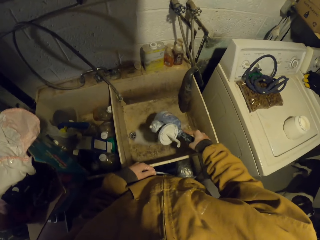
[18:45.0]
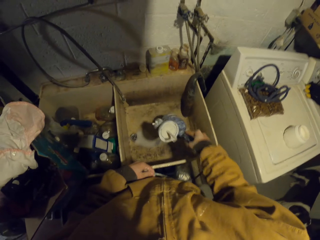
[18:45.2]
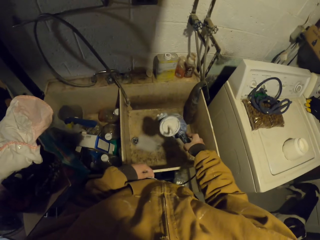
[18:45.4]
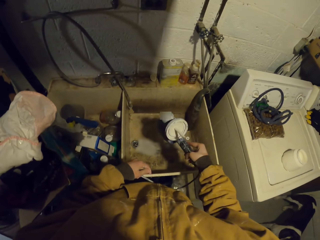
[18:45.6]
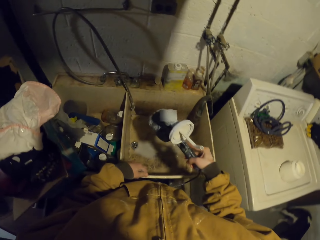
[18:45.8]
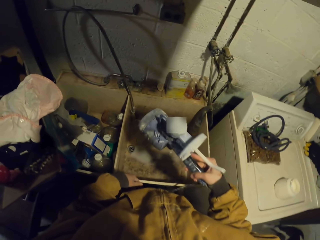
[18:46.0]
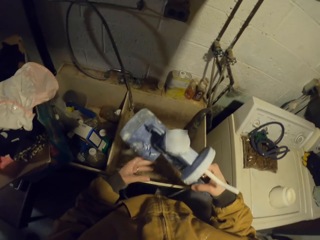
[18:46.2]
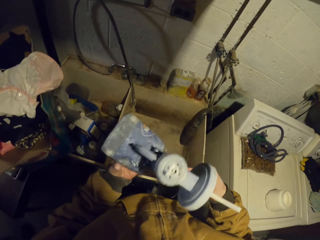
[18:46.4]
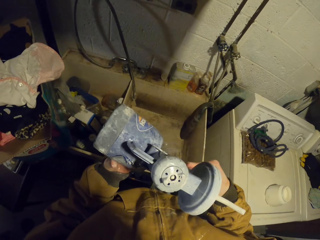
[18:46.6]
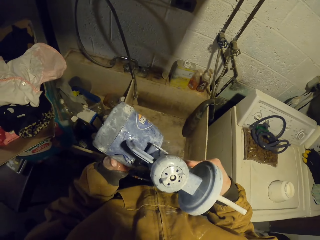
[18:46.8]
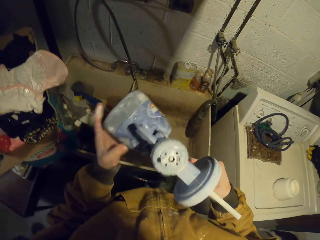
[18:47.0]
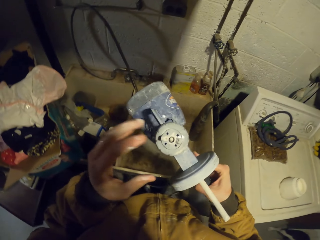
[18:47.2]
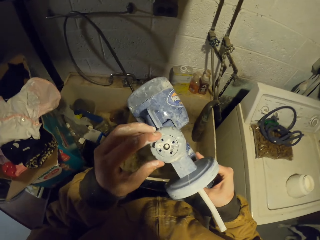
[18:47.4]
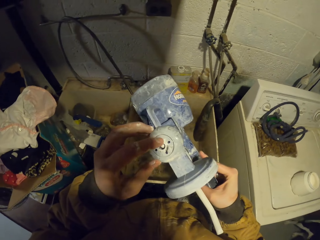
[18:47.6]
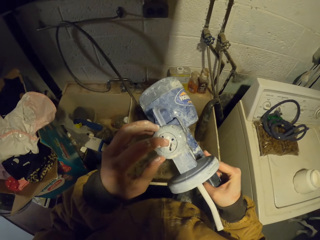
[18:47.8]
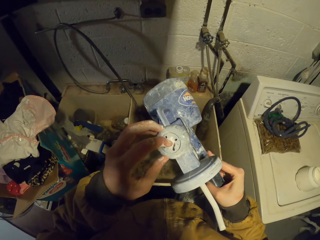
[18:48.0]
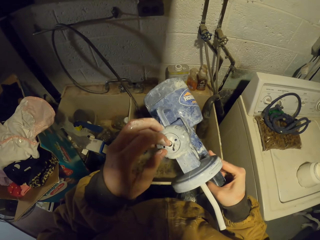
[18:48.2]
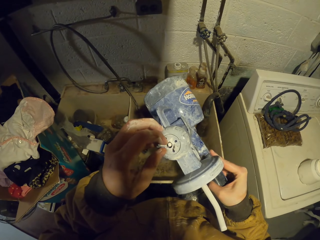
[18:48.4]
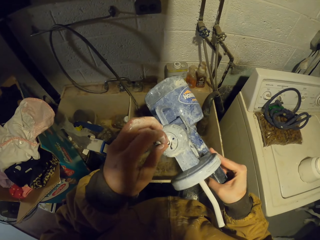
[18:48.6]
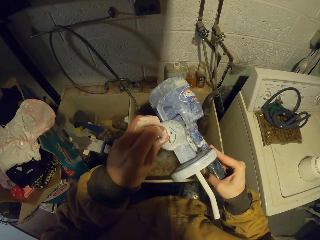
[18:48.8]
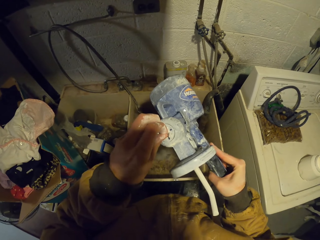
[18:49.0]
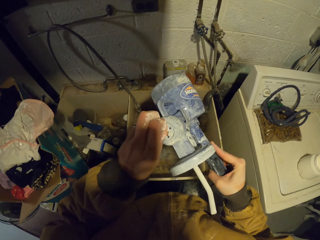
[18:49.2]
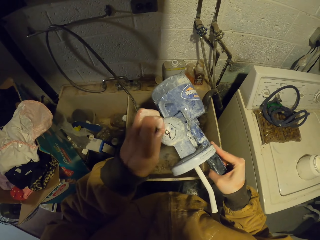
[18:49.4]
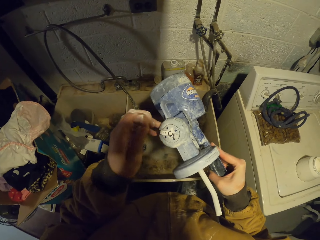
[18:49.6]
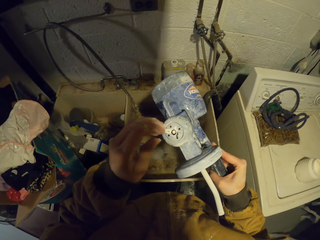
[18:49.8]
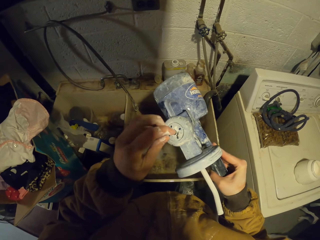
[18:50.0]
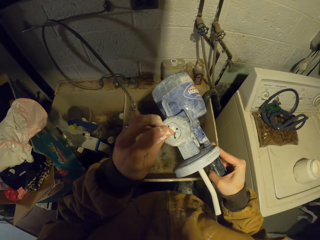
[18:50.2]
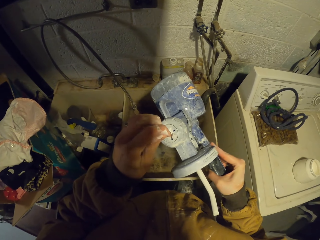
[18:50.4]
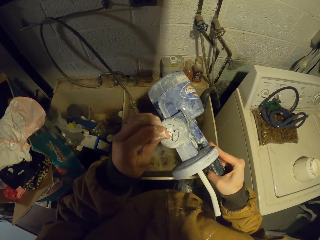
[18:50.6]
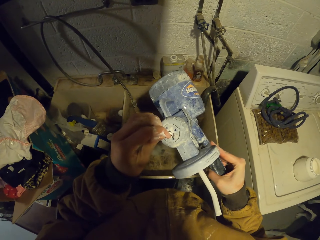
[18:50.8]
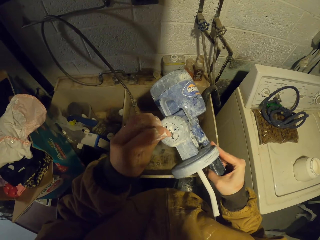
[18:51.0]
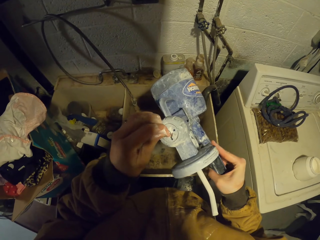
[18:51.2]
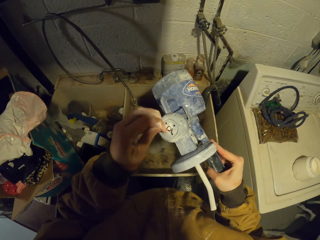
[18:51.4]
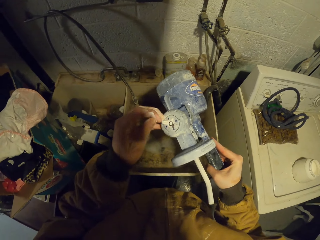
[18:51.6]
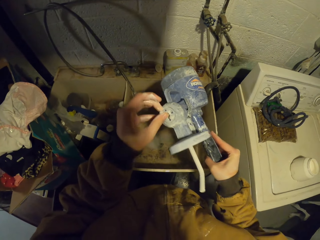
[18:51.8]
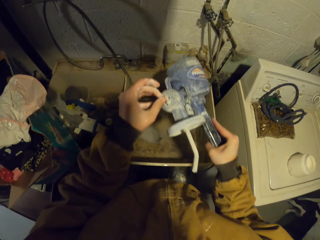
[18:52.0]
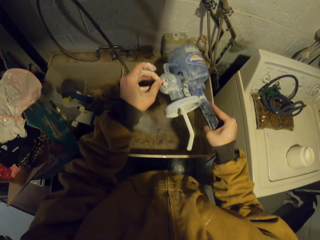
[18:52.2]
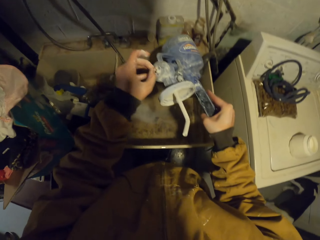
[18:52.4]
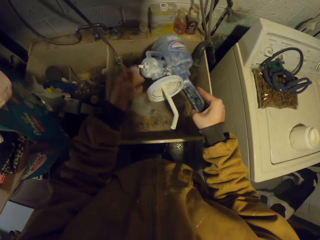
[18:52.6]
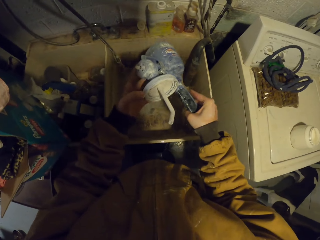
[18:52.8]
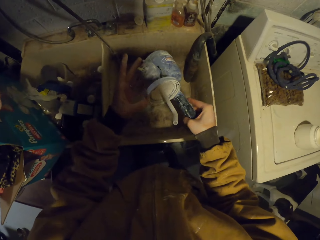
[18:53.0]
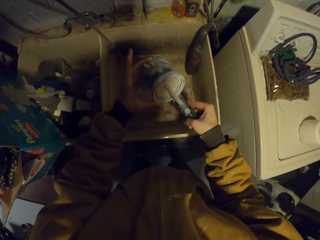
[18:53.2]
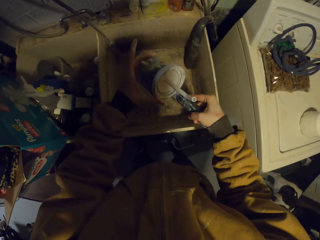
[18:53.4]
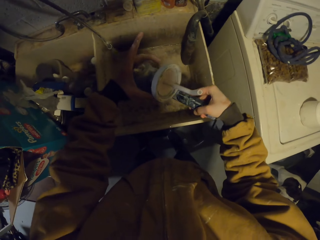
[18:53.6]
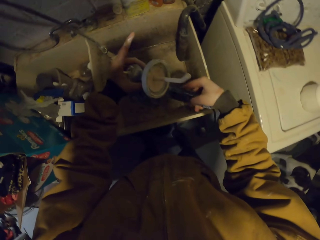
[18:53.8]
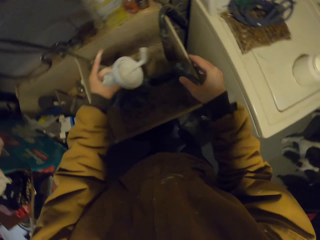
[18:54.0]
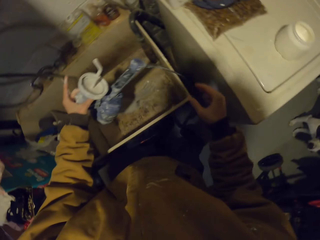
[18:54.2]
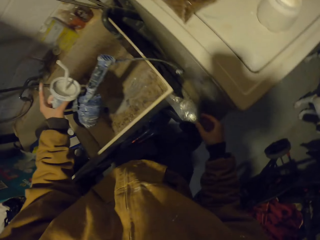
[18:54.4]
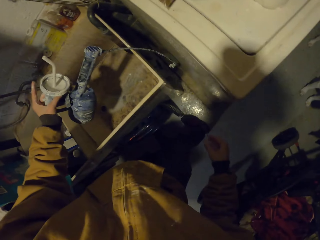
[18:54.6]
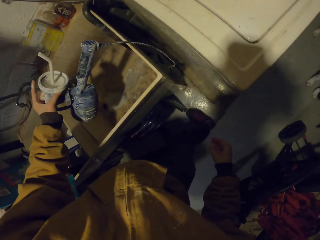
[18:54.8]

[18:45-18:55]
The camera wearer checks the water pump.

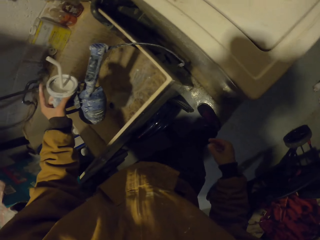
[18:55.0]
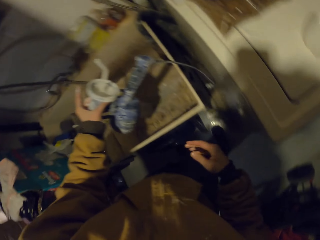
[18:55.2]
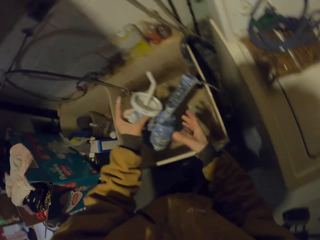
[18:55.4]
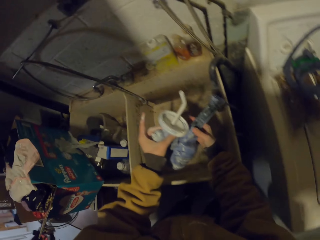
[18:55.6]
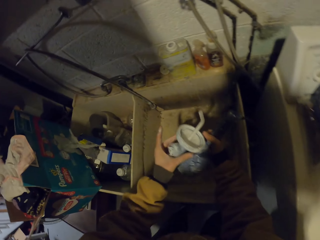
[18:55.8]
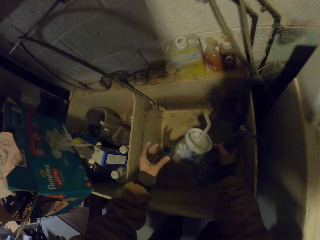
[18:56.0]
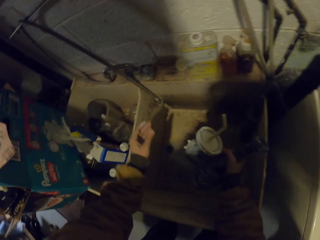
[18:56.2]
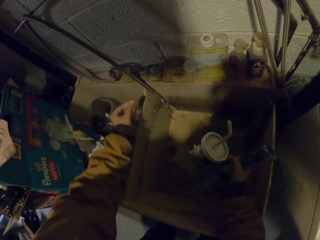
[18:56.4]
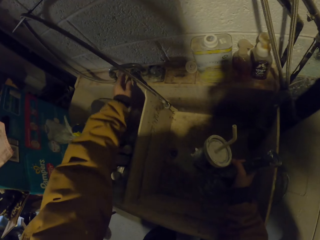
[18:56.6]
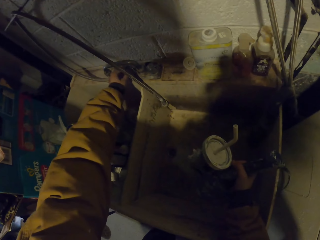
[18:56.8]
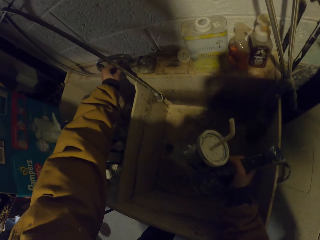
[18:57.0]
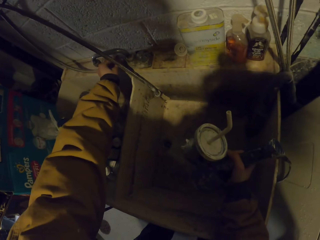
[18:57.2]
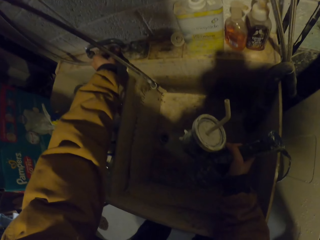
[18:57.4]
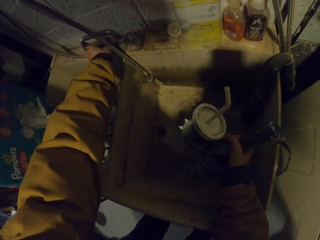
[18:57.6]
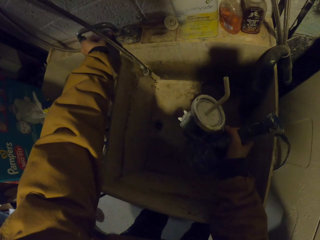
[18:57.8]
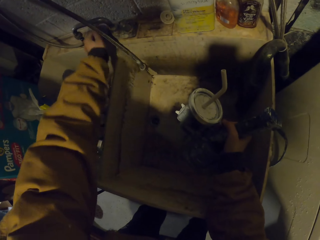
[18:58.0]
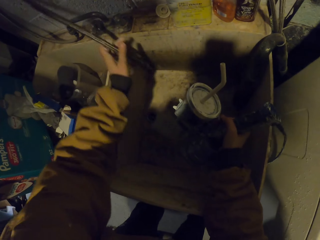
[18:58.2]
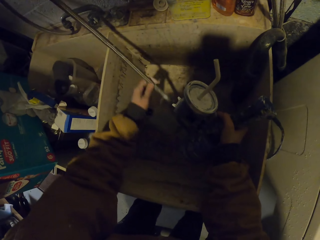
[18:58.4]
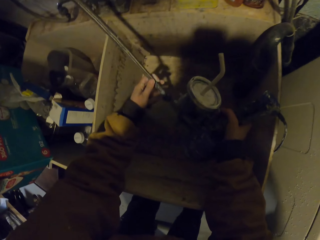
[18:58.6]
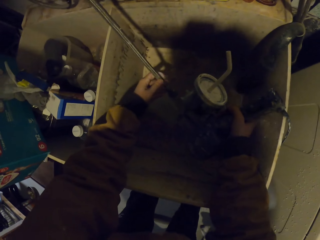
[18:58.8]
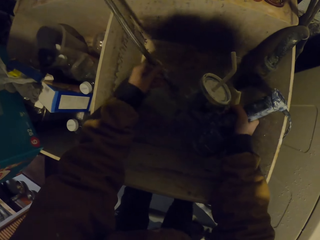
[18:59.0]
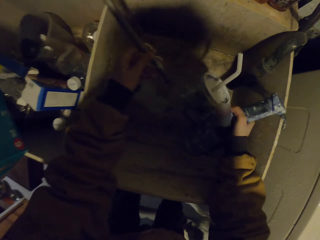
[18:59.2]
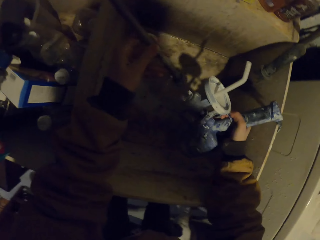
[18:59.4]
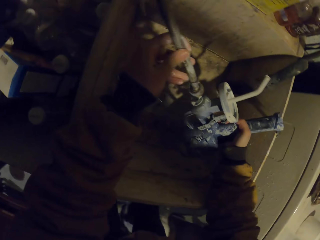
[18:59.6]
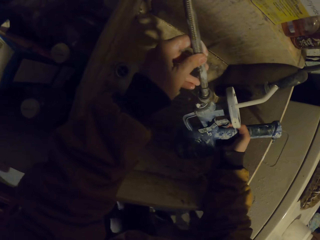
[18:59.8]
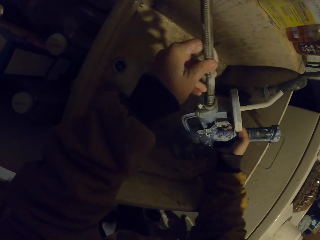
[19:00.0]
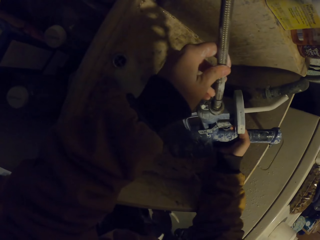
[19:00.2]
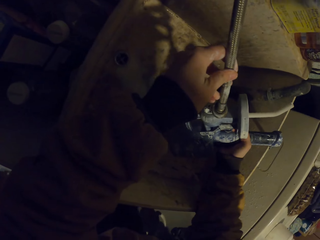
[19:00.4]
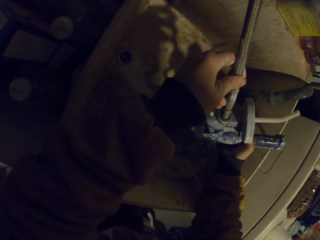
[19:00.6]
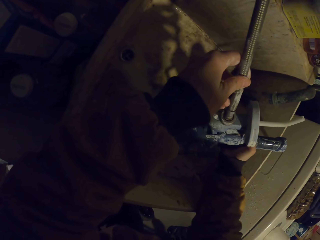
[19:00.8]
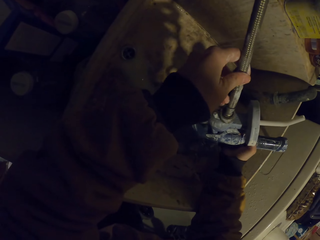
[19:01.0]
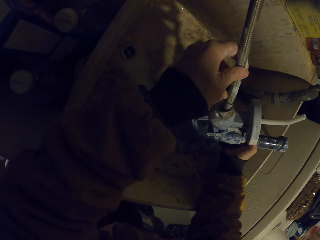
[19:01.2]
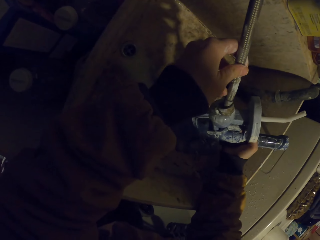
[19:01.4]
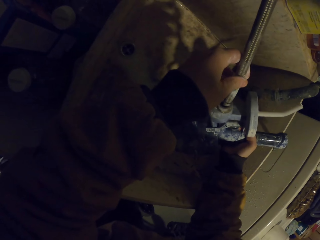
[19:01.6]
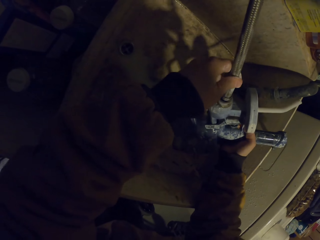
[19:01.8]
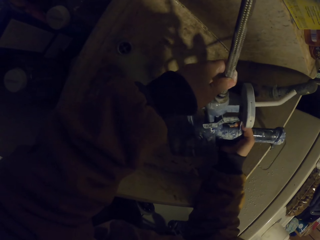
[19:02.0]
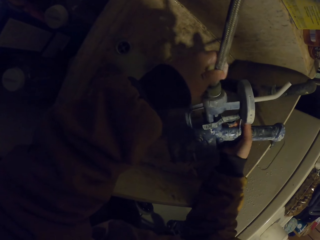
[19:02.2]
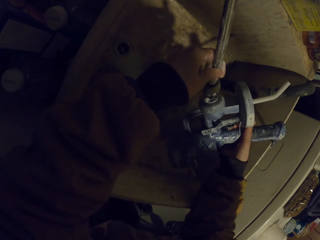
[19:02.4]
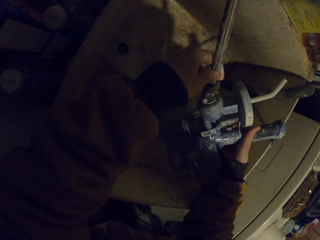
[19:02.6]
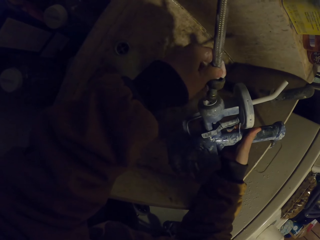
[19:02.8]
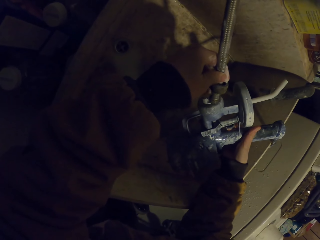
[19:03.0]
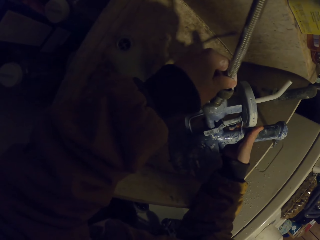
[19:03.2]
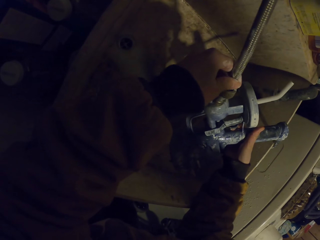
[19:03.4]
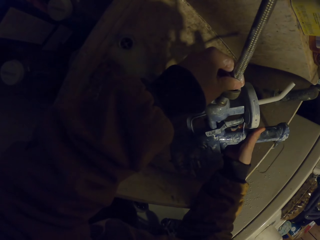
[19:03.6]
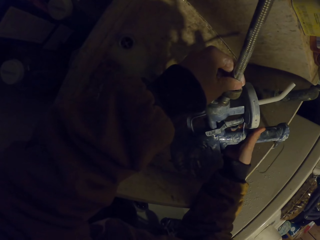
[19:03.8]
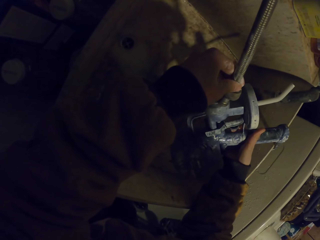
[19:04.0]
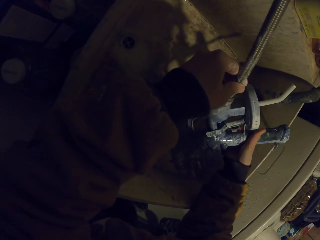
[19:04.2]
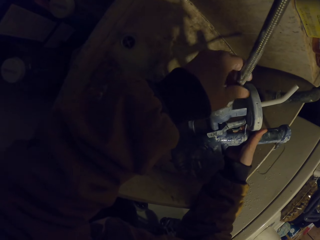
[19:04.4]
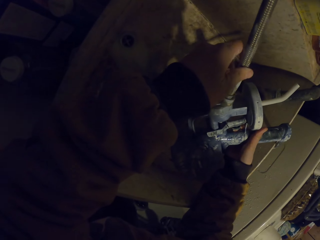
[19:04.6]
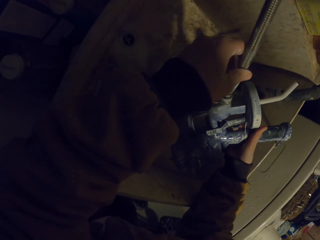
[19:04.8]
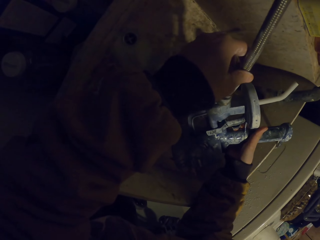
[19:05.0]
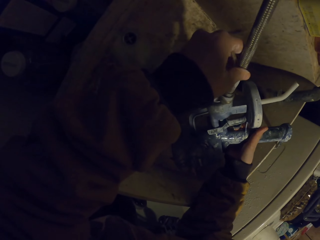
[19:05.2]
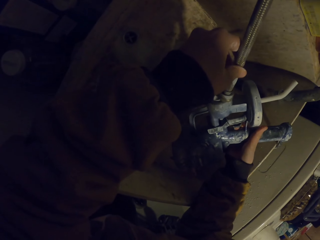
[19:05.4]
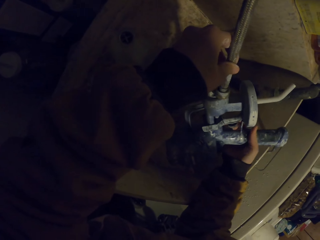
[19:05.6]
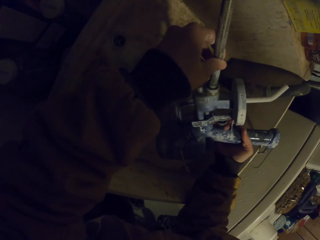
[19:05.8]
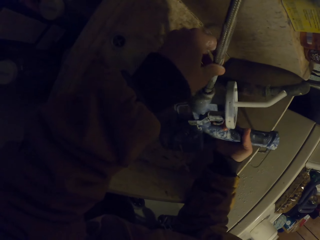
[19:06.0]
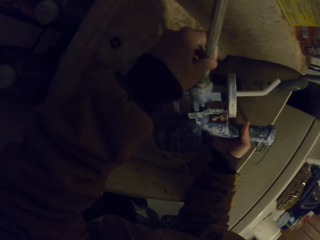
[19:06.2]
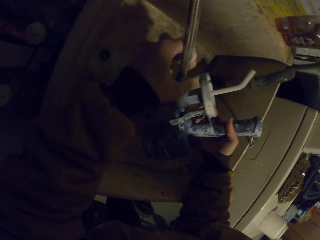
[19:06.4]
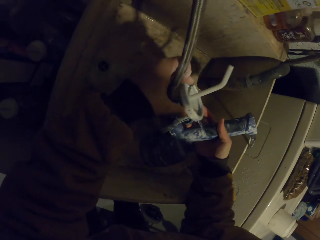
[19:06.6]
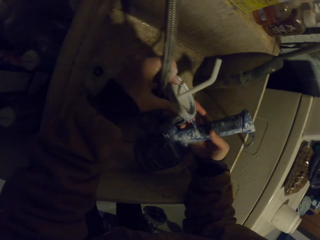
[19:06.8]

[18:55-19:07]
The camera wearer opens the tap. They hold a water pipe. They clean a sprayer. They fix the water pipe into the water pump.
